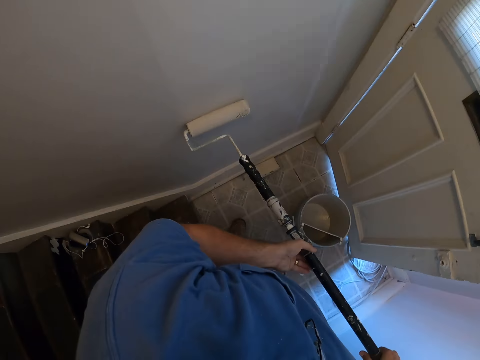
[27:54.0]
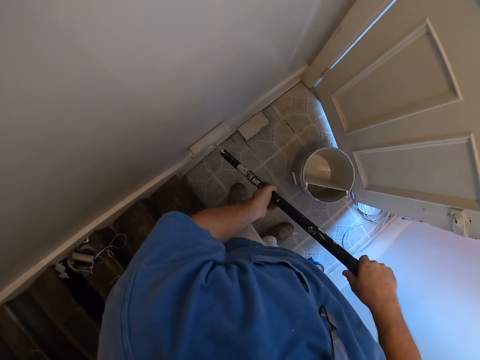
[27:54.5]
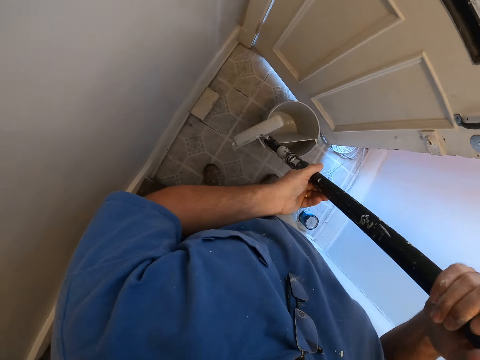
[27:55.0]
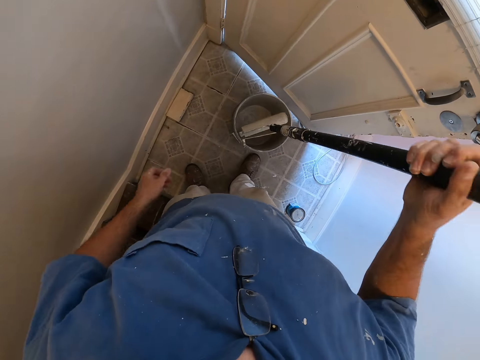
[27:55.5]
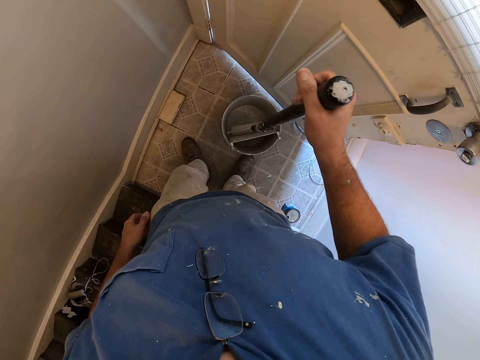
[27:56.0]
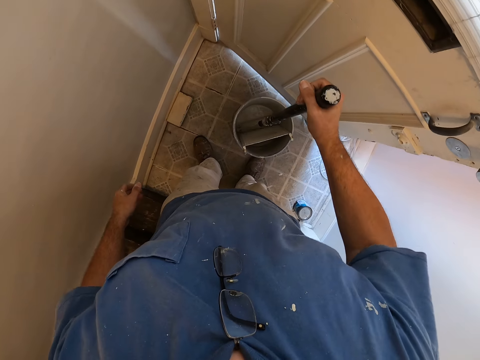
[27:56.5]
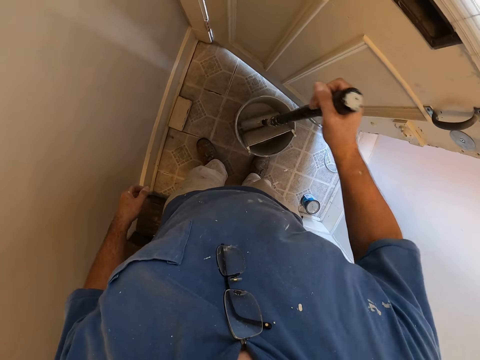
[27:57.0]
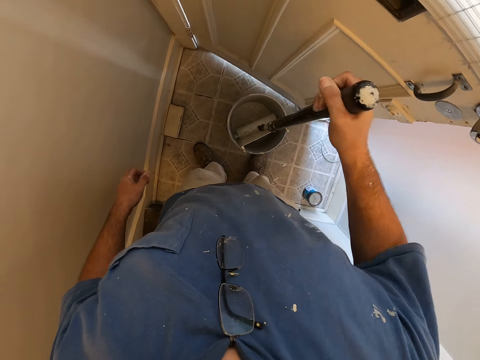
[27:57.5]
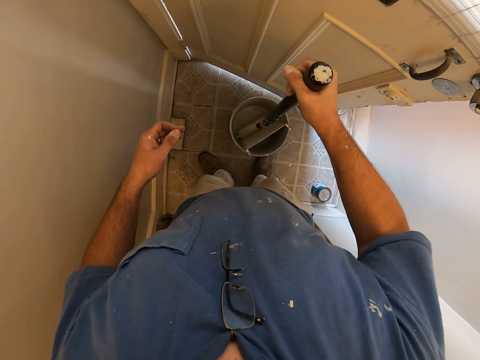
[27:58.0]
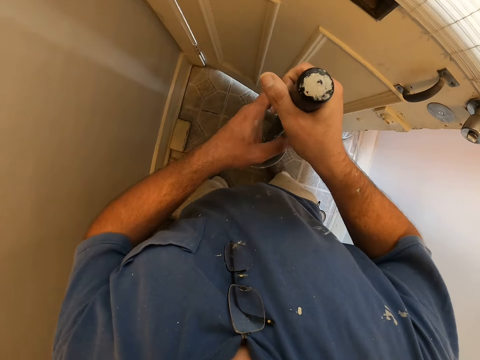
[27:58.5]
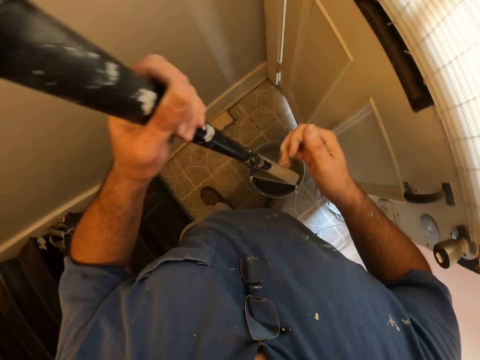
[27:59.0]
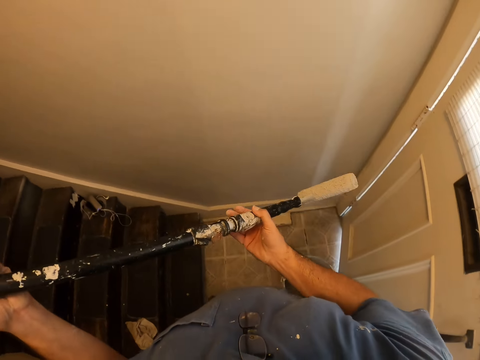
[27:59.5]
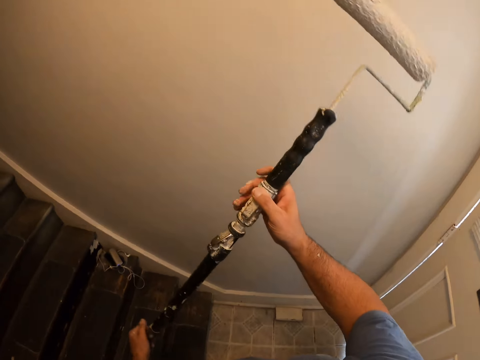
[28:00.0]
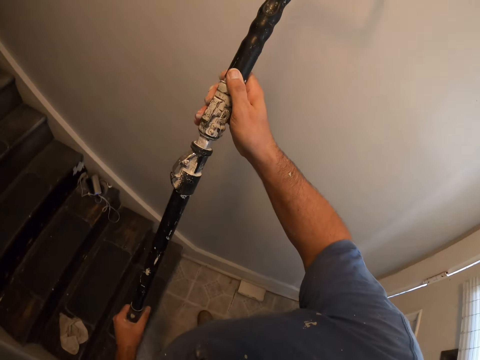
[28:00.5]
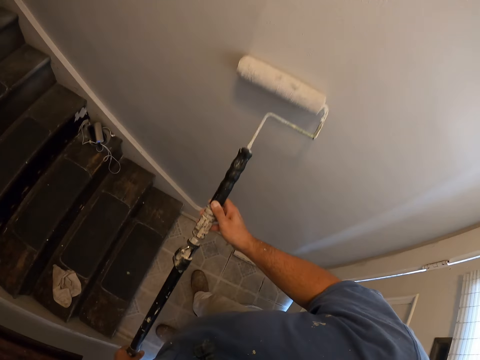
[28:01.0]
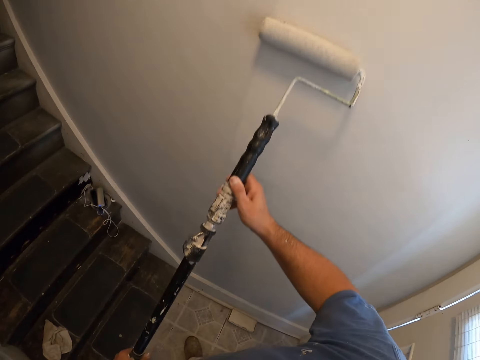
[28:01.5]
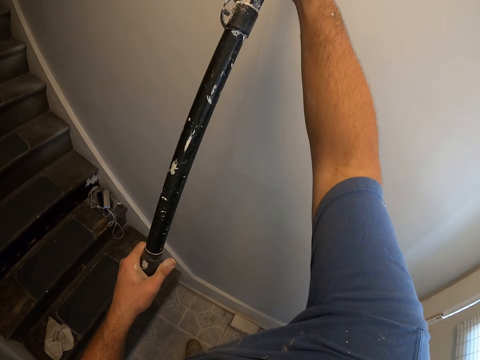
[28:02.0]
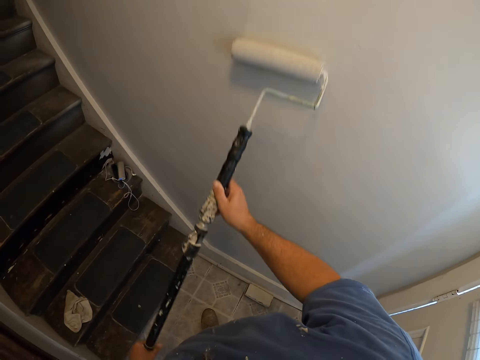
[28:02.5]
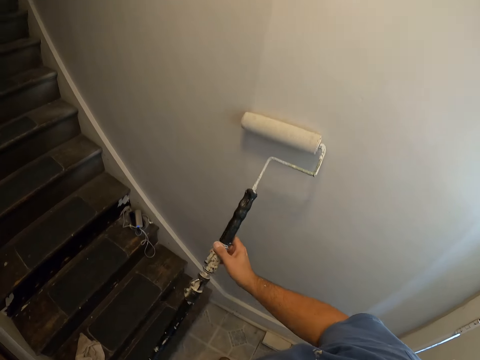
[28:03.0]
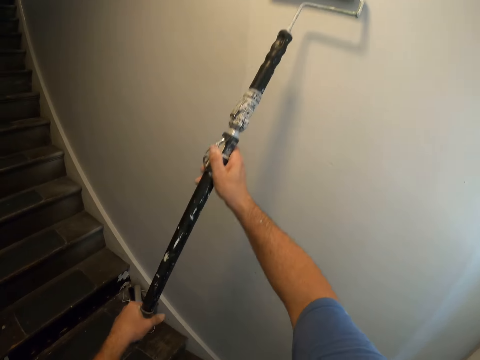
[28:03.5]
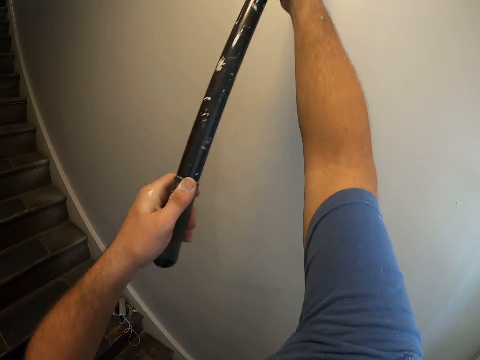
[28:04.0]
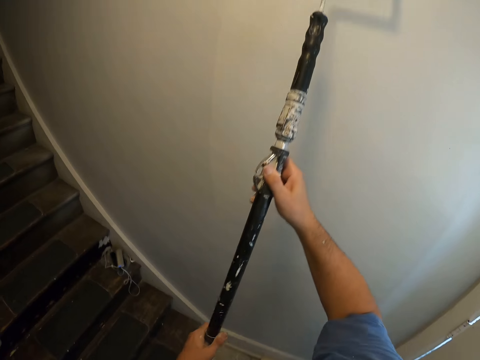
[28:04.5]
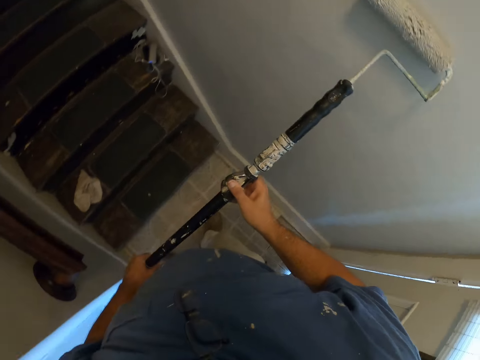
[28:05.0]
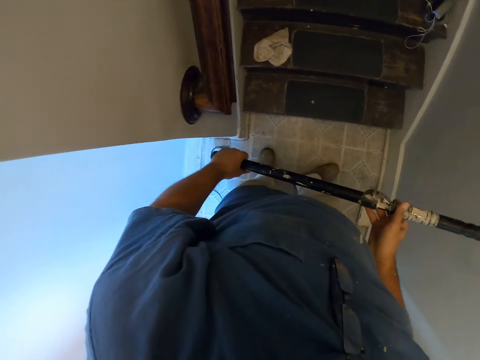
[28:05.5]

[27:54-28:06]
The camera wearer holds the paint roller with one hand. They dip the long paint roller into the paint in the container. They hold the paint roller with the other hand. They hold the paint roller with both hands. They paint the wall of the room with the long paint roller.

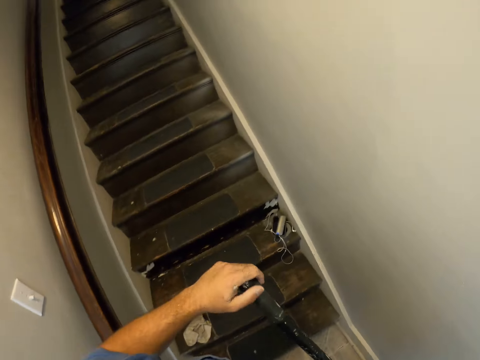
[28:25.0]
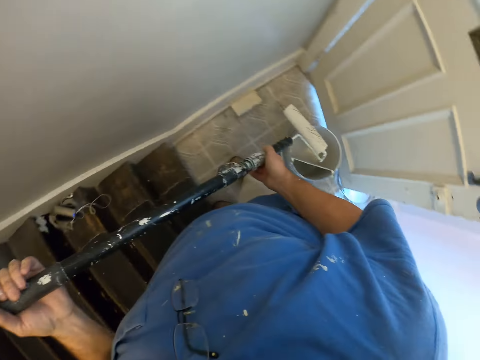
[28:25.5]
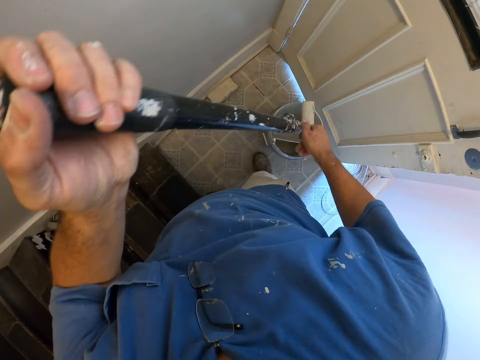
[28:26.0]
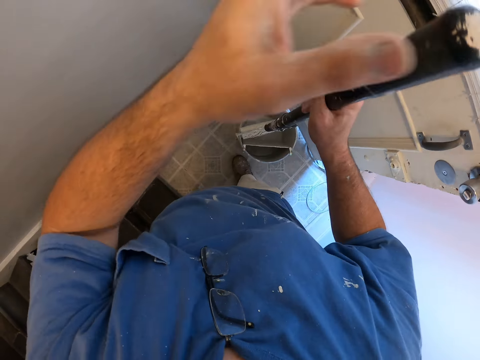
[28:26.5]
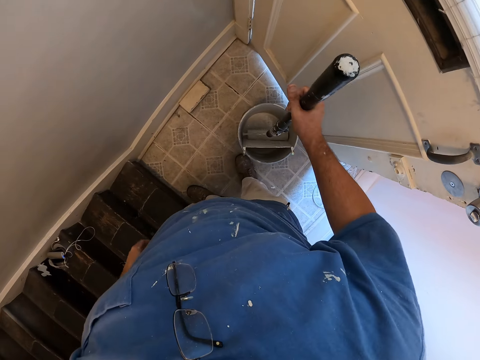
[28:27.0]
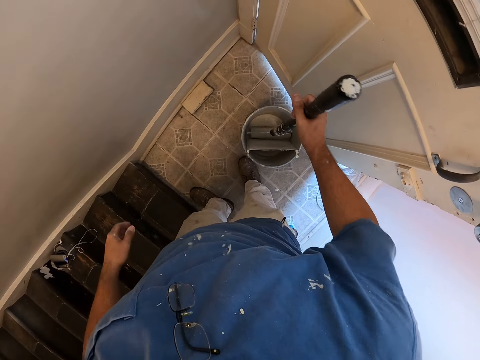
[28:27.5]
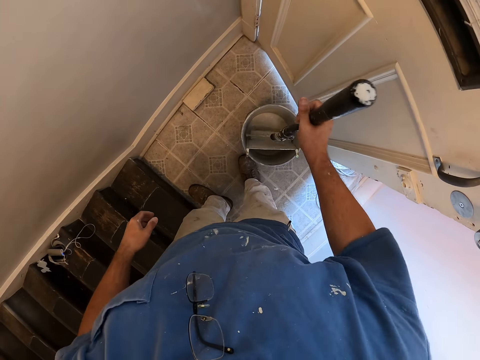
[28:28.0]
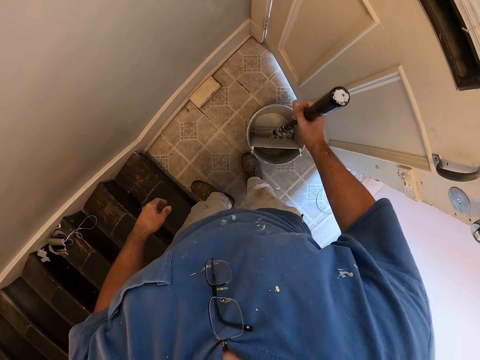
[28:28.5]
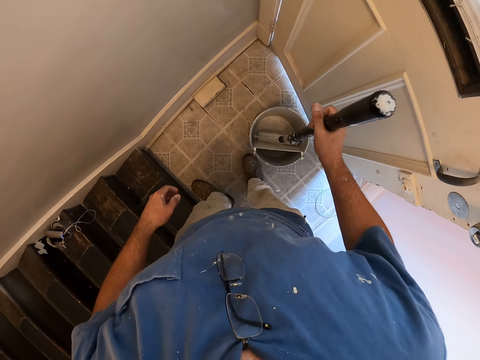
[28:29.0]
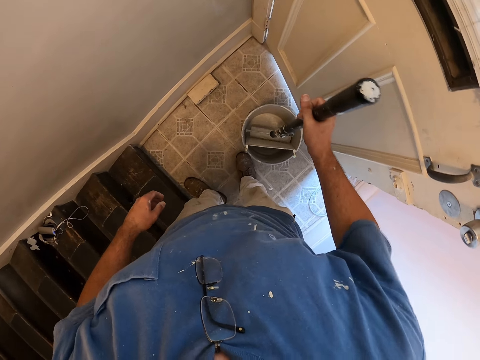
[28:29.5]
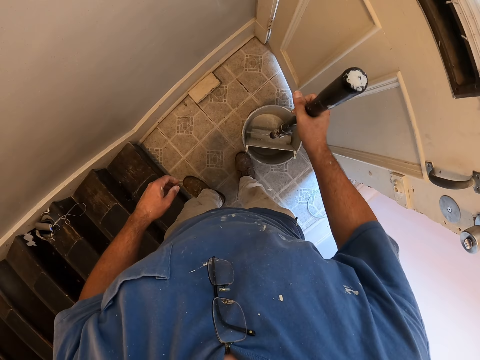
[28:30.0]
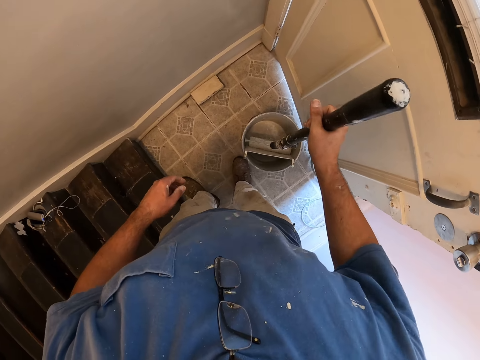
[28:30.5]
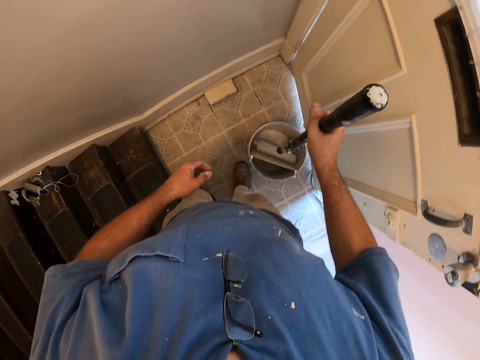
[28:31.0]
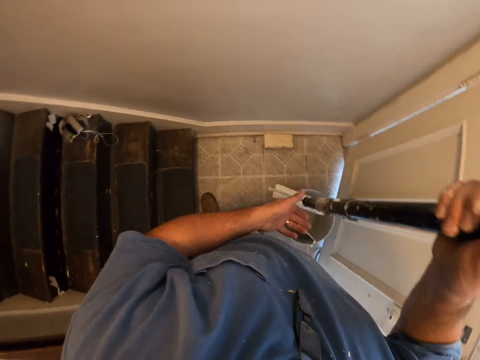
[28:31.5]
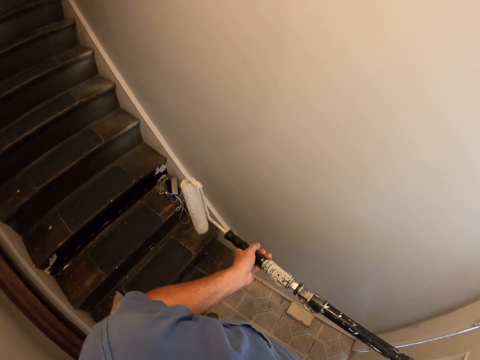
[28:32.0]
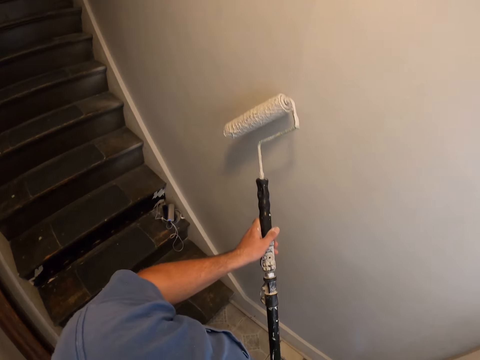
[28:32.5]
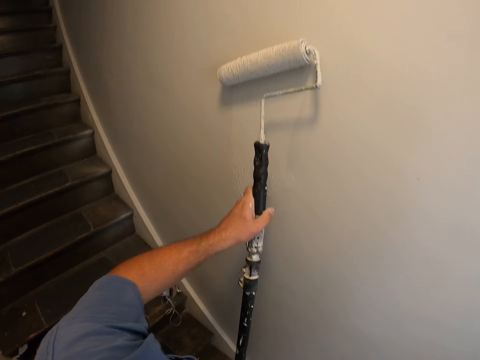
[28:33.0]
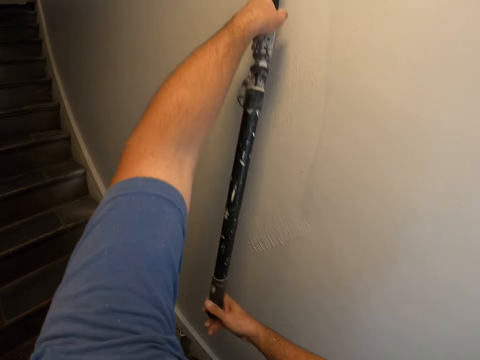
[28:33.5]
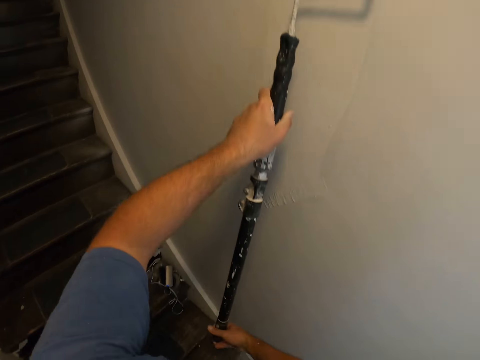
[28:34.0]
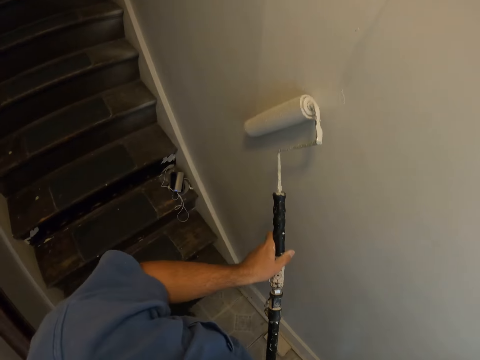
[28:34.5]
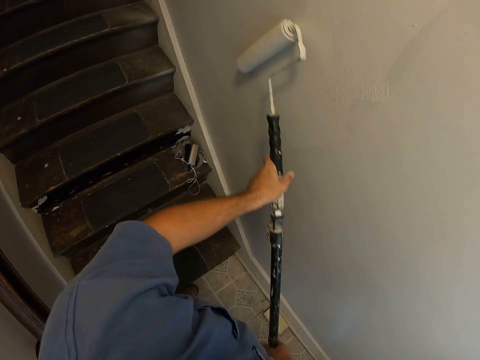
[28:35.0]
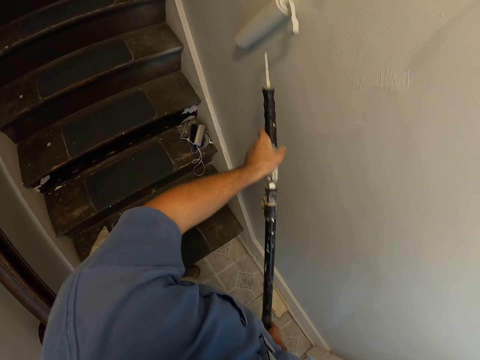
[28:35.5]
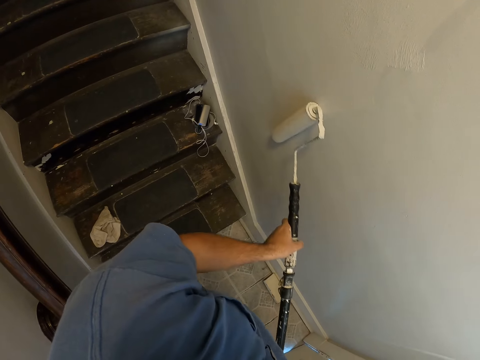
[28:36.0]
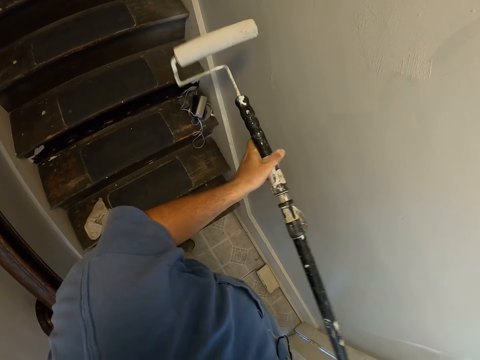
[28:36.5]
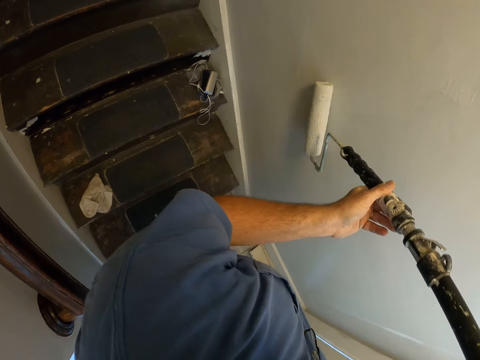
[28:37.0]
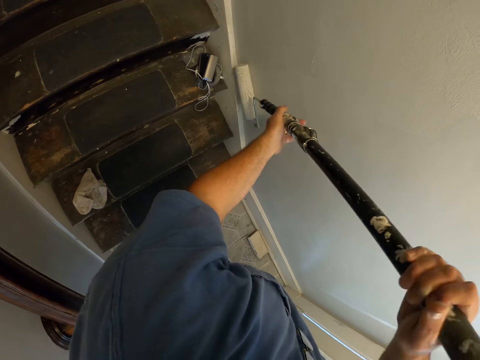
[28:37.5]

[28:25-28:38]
The camera wearer holds the paint roller with the other hand. They dip the long paint roller into the paint in the container. They hold the paint roller with both hands. They paint the wall of the room with the long paint roller.

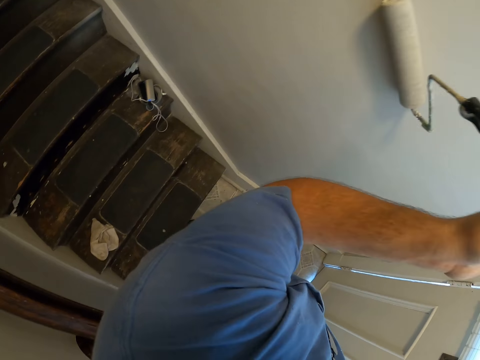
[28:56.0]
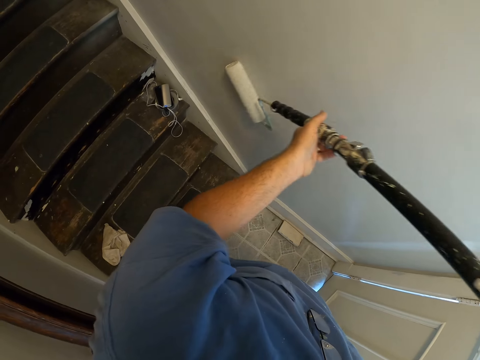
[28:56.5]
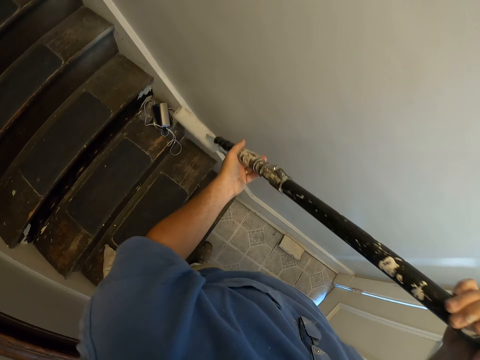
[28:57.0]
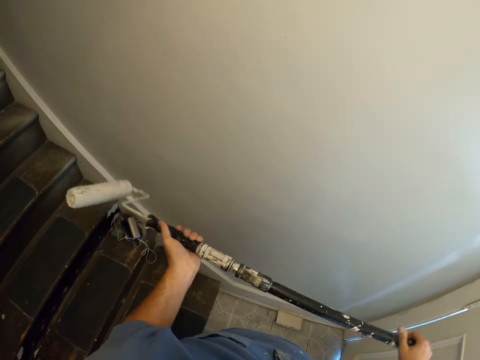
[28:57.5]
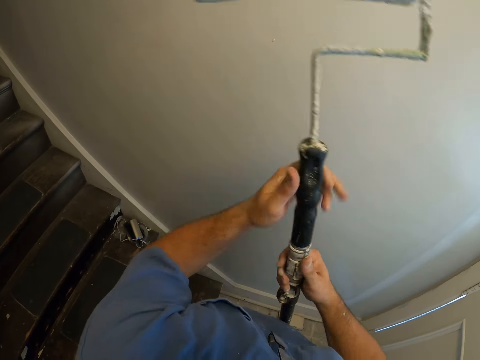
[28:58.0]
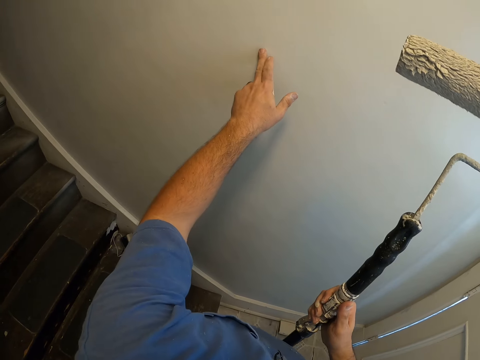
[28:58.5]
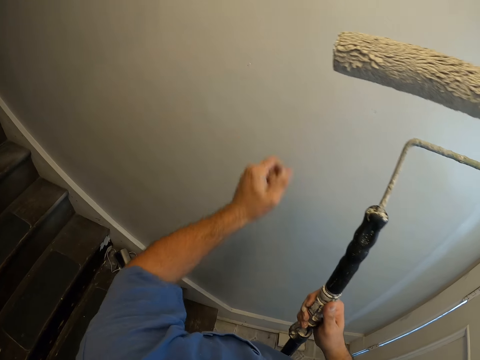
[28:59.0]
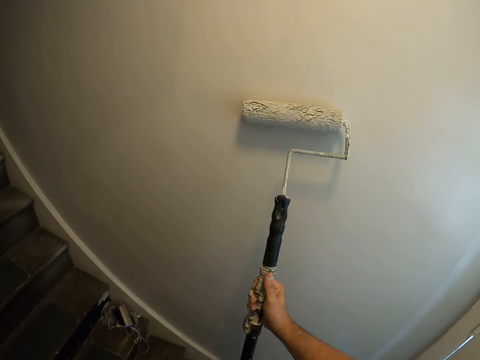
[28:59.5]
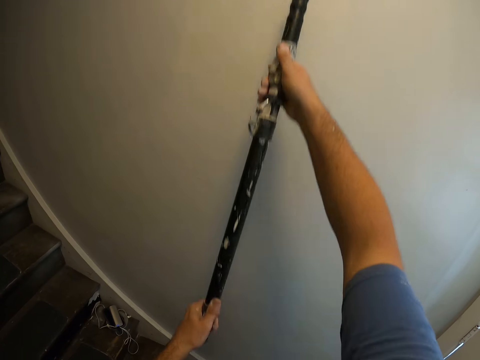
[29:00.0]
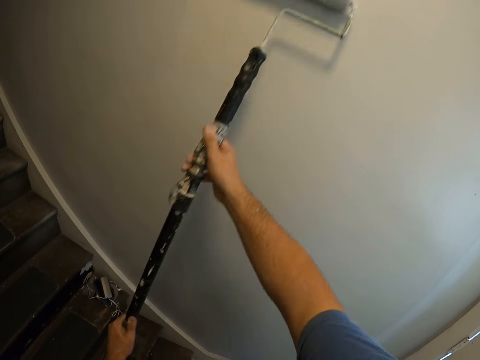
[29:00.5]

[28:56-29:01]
The camera wearer holds the paint roller with both hands. He touches the paint on the wall with his left middle finger. He holds the paint roller with one hand. He holds the paint roller with both hands. He paints the wall of the room with the long paint roller.
